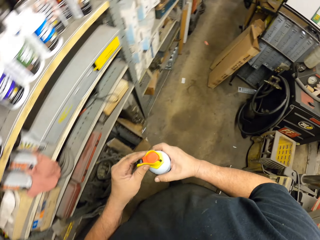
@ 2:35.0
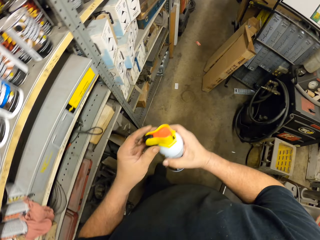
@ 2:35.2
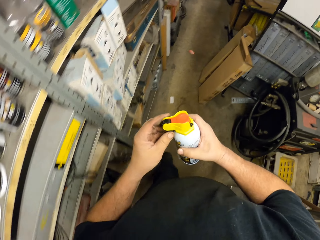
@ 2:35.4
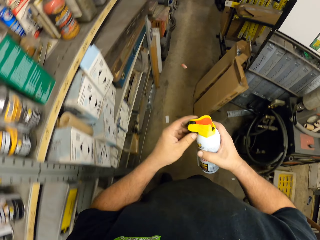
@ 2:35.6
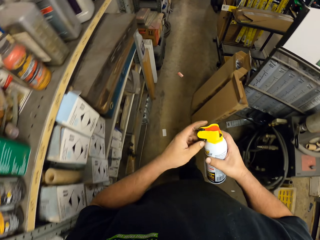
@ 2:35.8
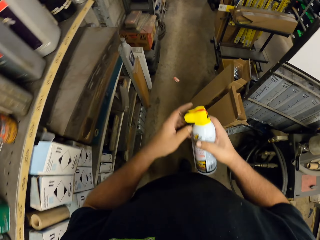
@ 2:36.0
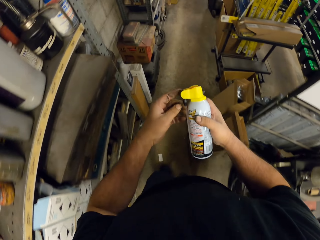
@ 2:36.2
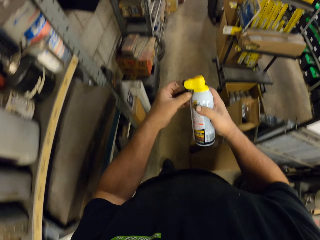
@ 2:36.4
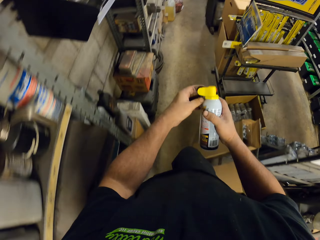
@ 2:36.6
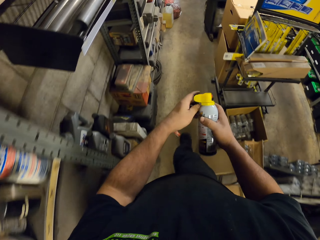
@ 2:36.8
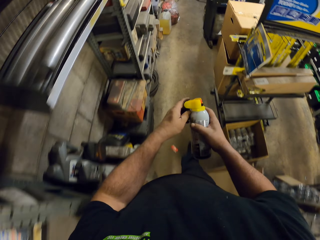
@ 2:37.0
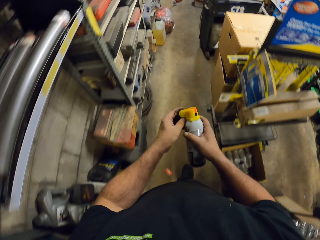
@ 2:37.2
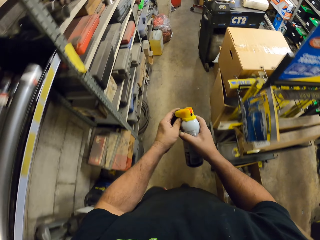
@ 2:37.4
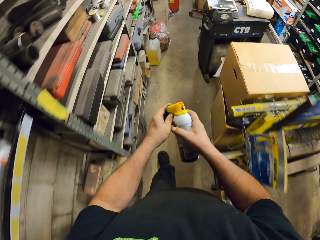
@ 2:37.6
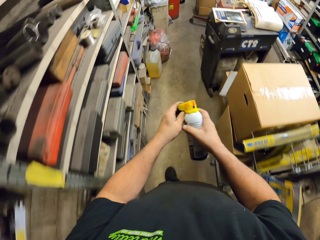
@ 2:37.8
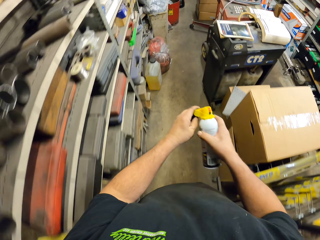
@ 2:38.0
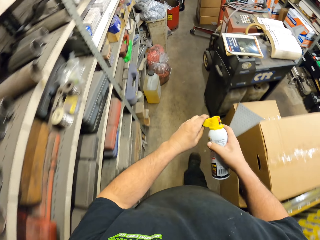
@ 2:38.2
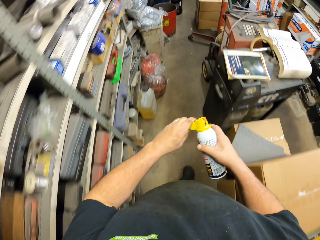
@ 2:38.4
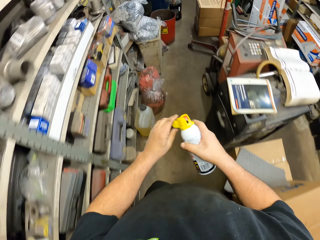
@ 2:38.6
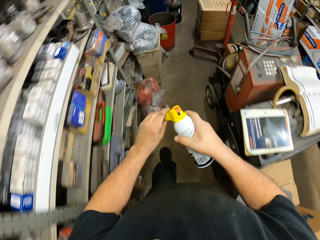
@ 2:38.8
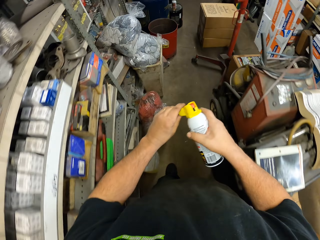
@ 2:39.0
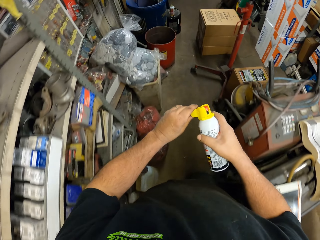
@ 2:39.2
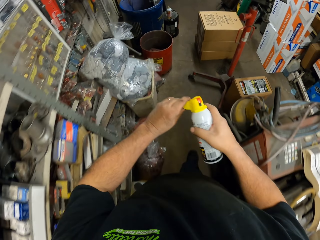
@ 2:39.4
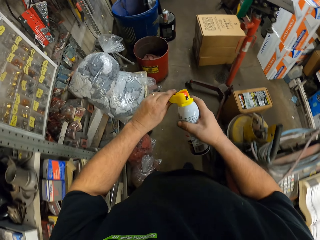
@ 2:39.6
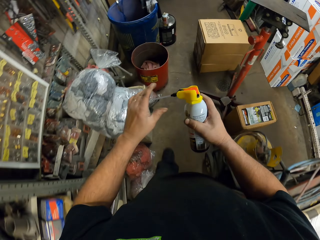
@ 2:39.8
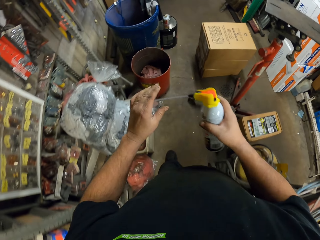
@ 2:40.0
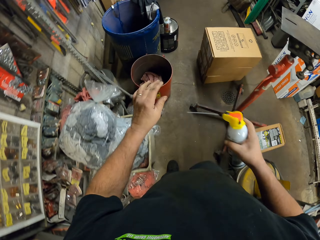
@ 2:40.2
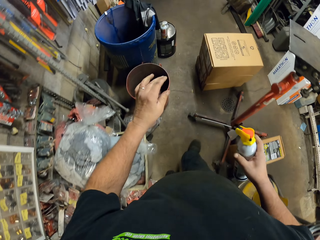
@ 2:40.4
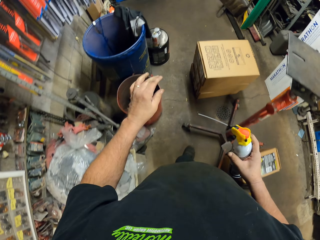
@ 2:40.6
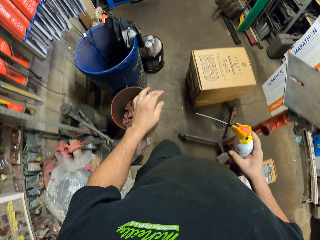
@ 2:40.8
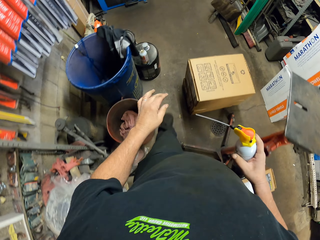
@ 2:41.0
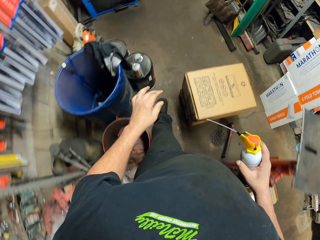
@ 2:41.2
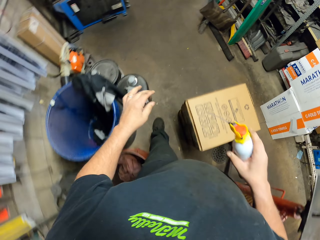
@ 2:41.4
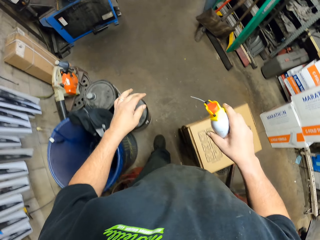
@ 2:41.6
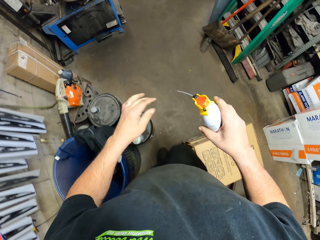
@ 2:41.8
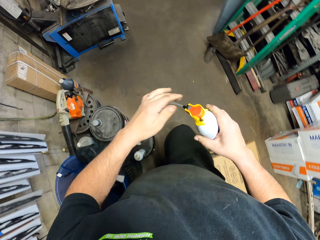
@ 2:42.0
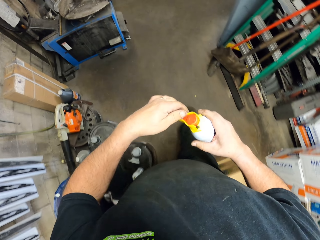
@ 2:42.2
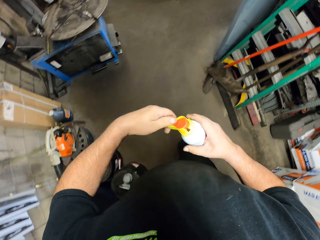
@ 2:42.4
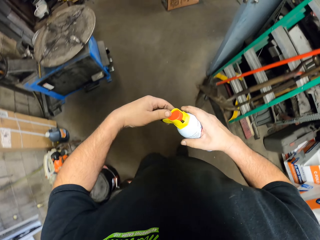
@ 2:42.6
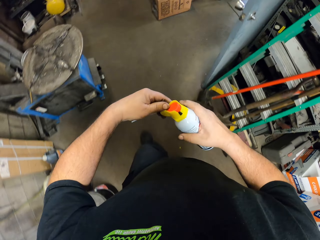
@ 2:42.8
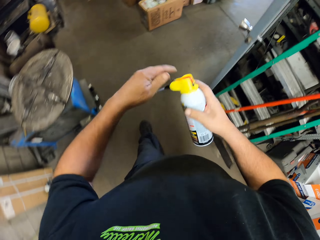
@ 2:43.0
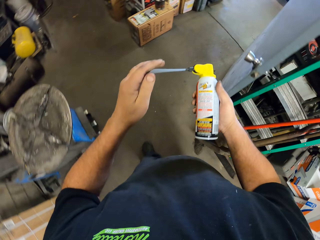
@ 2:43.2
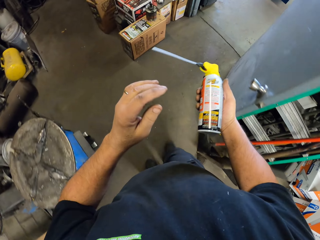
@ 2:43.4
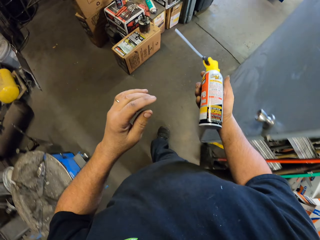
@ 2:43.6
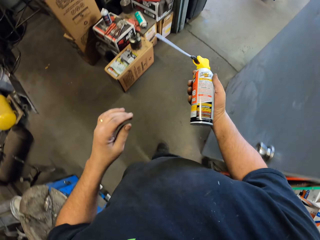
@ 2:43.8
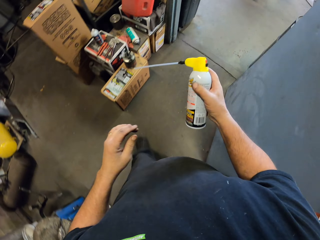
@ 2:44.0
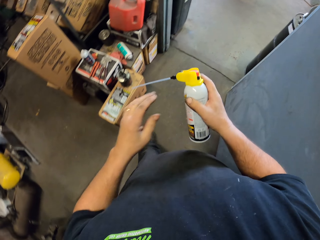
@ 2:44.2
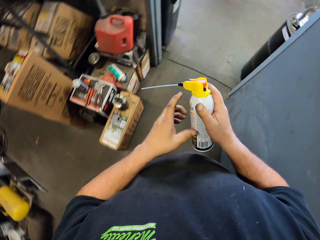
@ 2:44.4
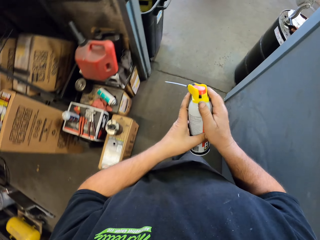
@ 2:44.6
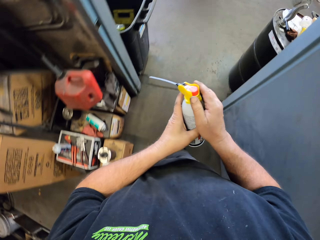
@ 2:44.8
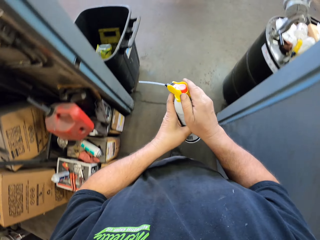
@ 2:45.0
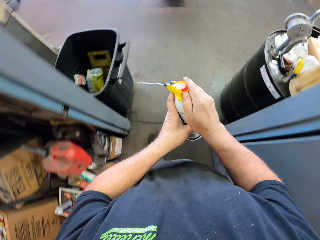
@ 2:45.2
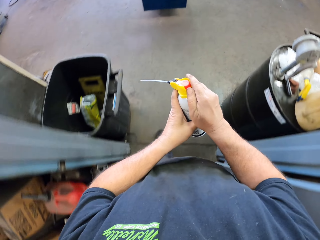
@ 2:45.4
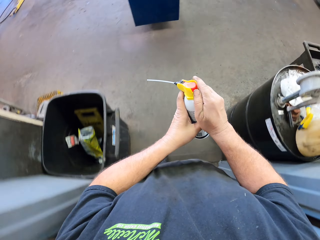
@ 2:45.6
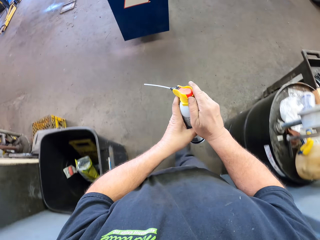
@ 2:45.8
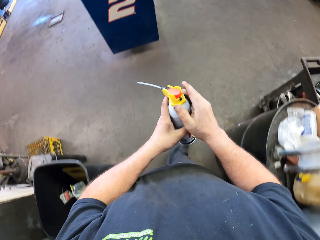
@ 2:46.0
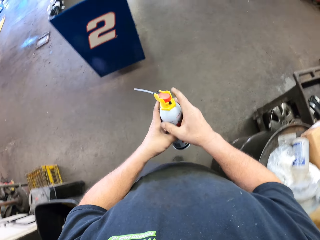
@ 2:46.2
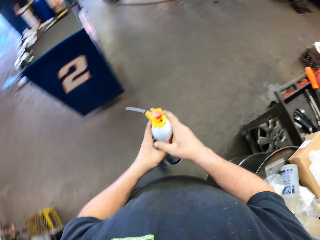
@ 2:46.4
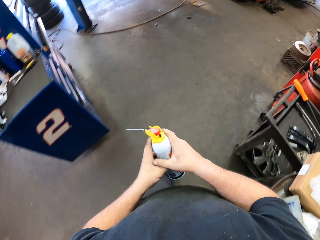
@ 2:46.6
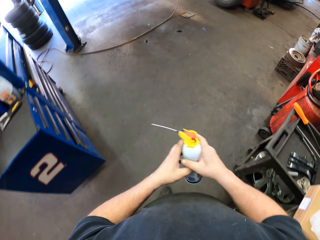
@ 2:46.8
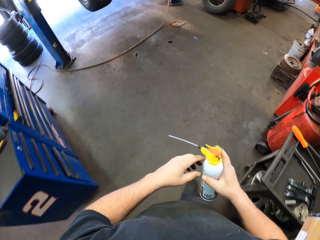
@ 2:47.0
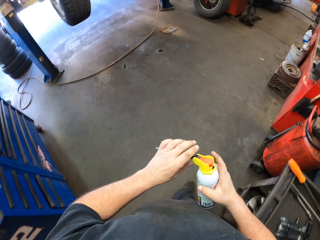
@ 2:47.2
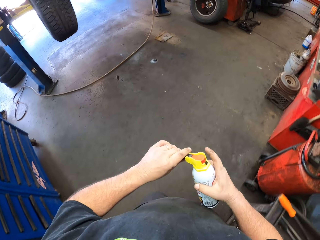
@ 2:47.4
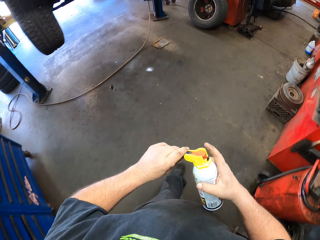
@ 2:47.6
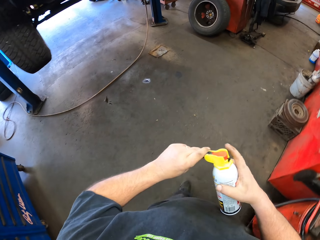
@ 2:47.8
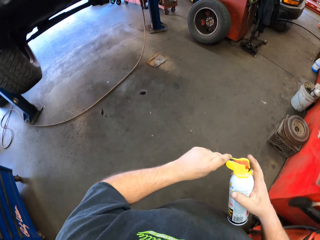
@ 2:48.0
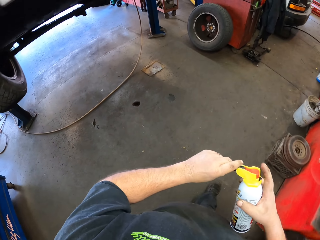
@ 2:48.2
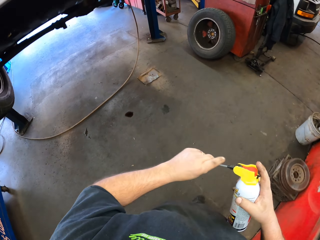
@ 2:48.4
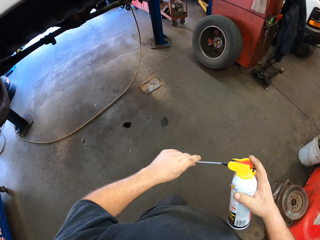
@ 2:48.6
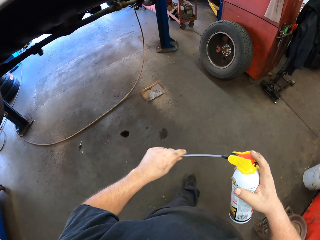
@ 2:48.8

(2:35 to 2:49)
The camera wearer walks in the workshop or garage holding the adhesive bottle. They turn the brake caliper paint spray. They walk in the garage.

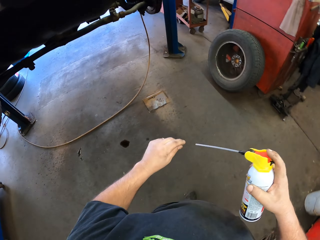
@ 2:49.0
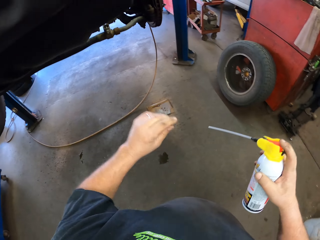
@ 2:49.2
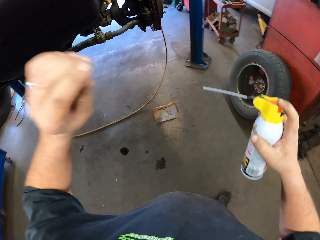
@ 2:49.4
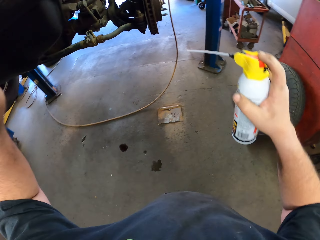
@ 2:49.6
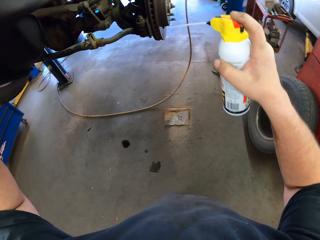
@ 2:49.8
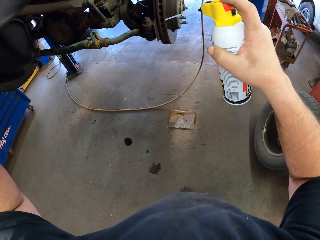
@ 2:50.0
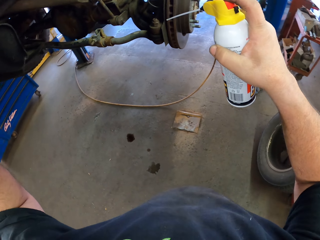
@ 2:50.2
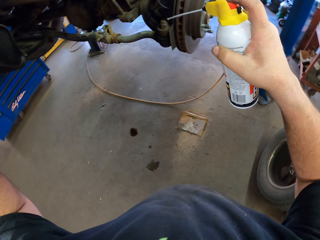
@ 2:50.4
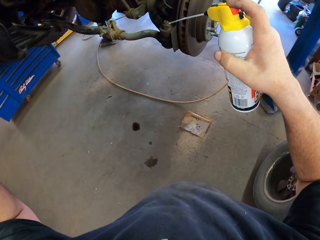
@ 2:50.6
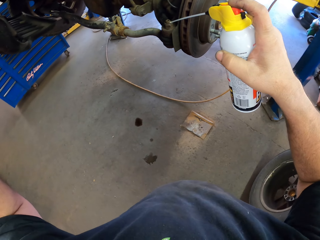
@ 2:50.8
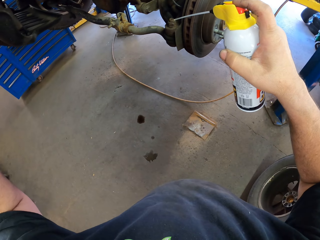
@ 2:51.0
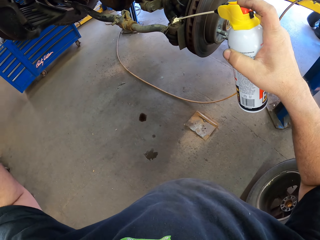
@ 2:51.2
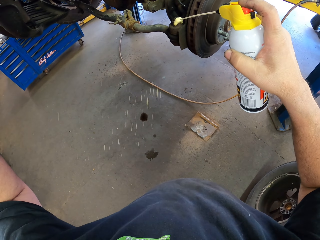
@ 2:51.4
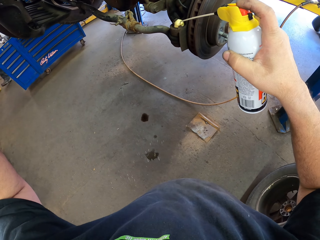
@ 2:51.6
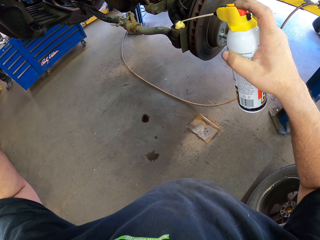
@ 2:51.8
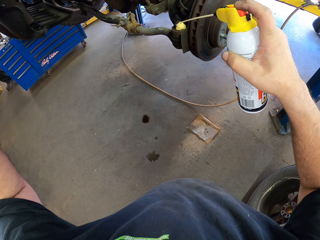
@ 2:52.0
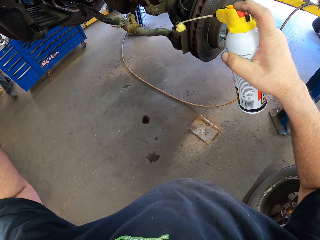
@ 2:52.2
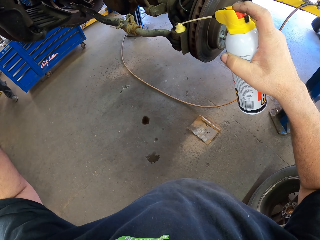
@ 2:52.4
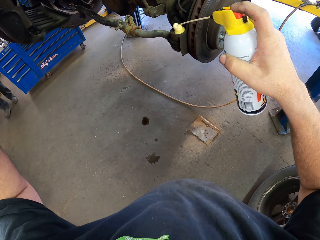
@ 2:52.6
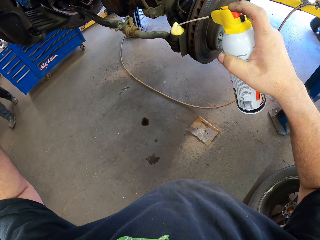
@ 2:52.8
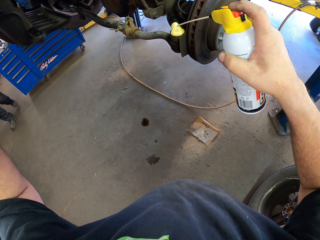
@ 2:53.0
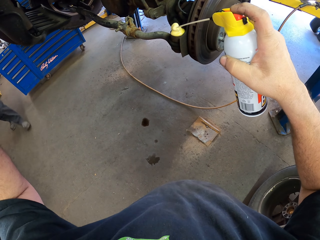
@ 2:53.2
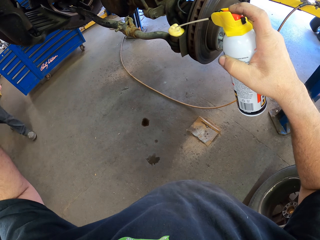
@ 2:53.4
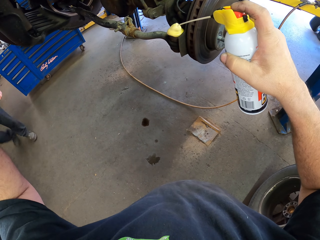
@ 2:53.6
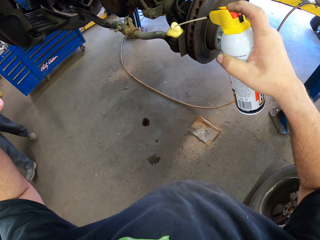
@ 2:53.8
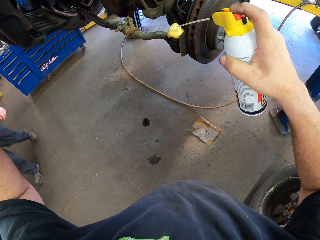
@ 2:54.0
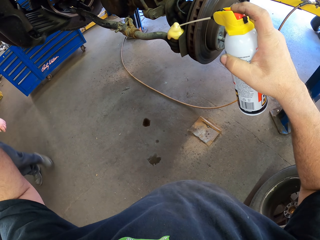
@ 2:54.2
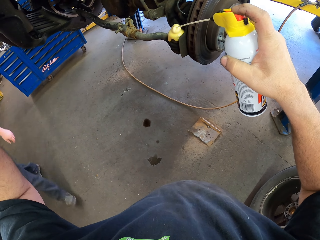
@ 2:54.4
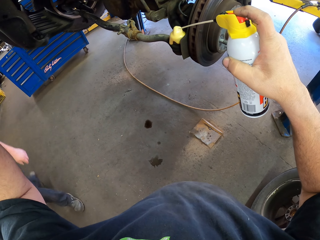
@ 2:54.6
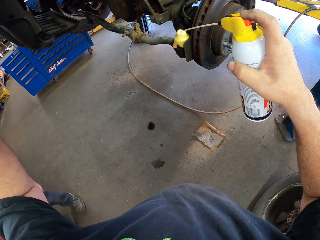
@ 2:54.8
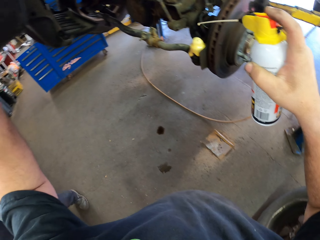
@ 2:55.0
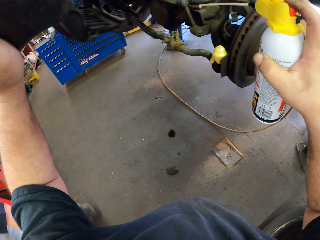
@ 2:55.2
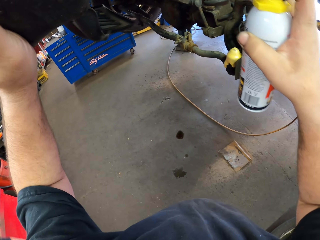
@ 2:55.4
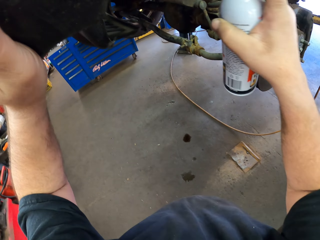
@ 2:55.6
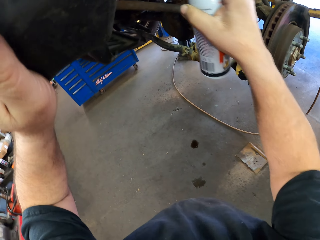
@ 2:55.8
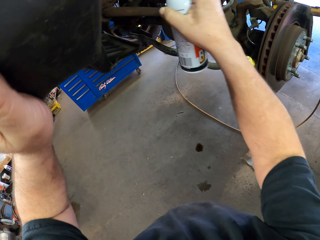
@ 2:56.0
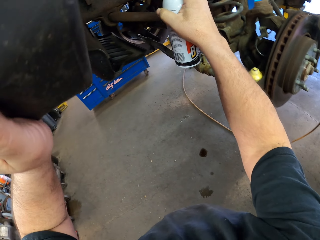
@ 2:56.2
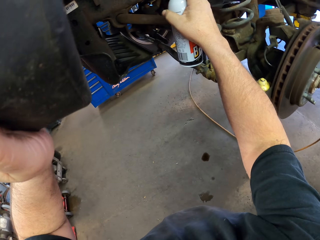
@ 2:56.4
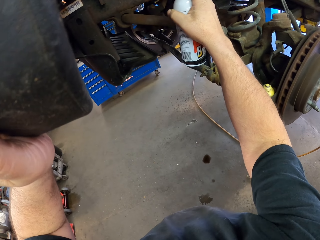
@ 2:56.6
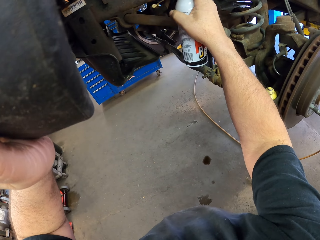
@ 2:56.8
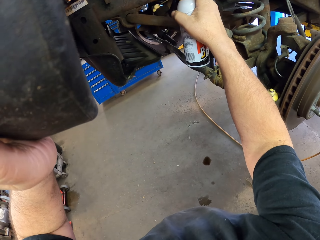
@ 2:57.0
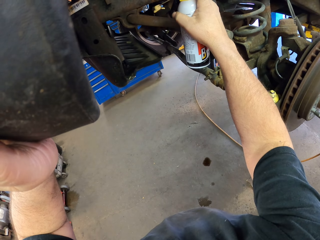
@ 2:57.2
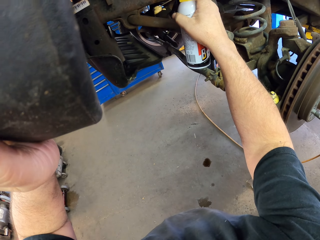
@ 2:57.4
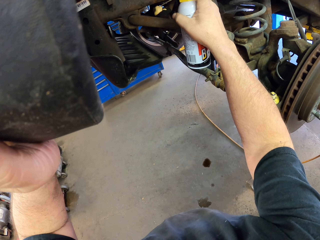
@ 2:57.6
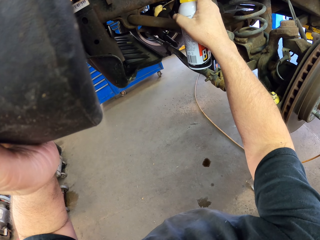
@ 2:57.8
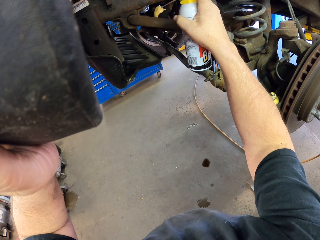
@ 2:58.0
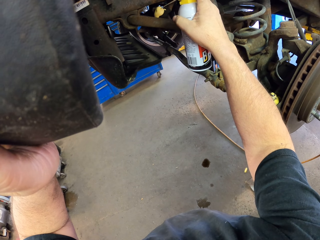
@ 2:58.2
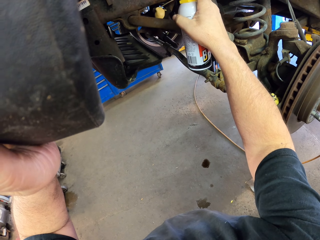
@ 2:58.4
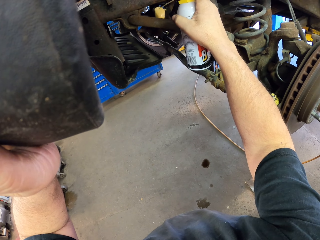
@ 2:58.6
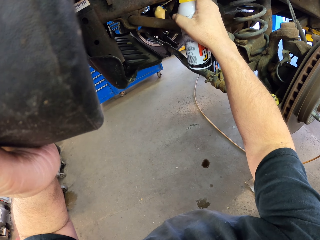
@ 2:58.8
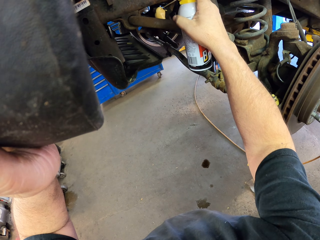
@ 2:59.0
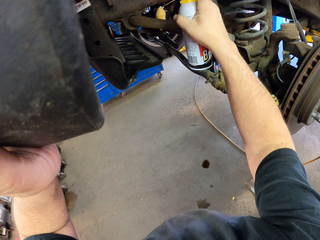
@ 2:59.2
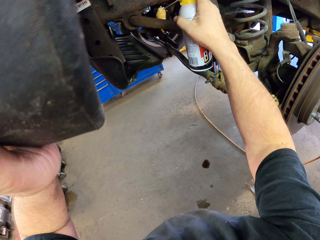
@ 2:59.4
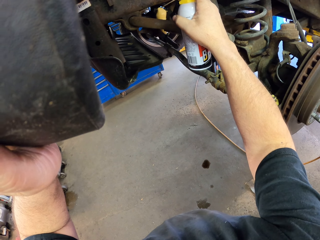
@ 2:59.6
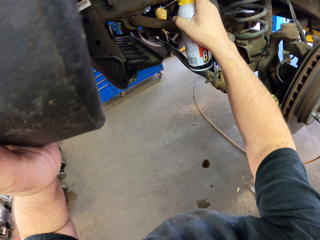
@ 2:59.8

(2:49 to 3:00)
The camera wearer sprays the adhesive on the parts of the car. A man walks in the workshop.
